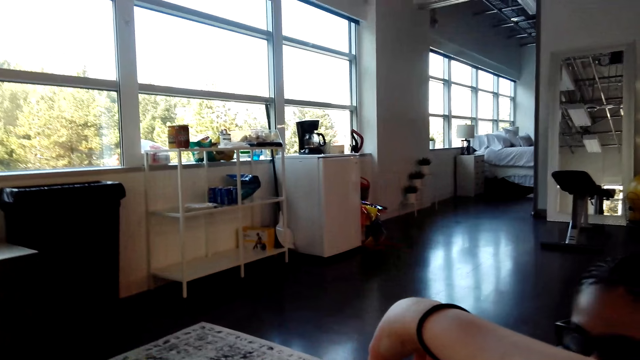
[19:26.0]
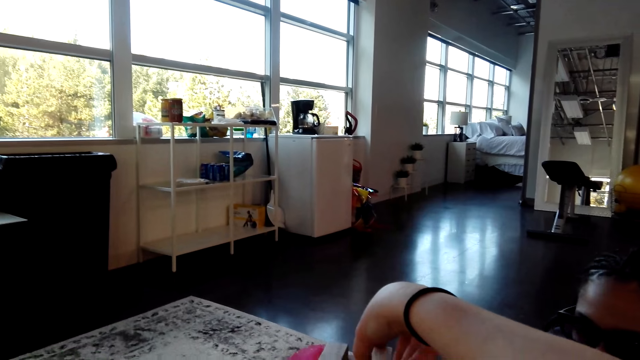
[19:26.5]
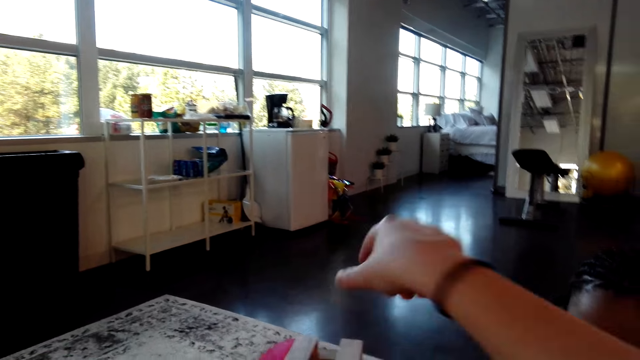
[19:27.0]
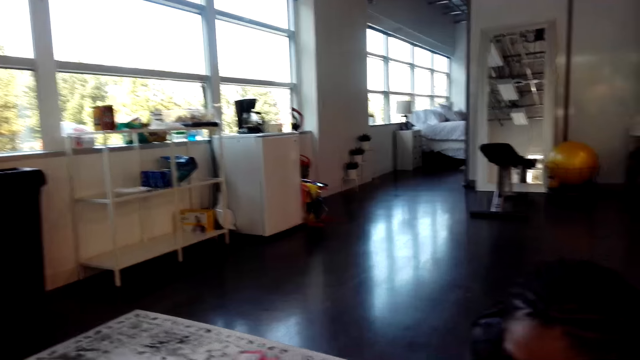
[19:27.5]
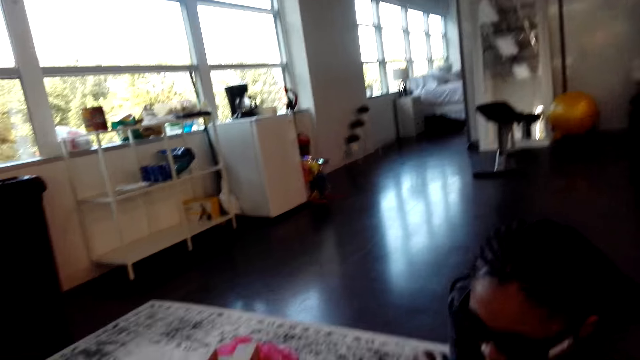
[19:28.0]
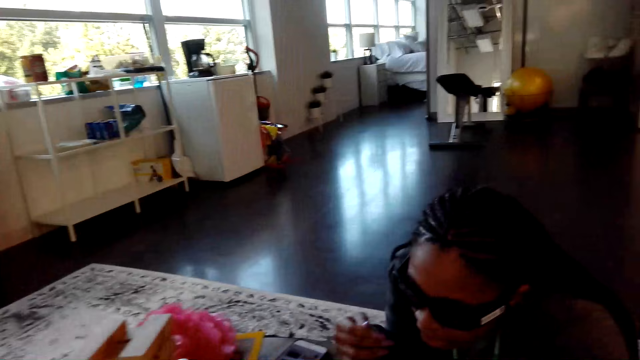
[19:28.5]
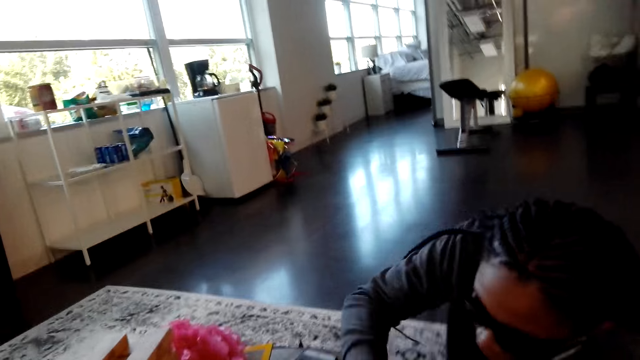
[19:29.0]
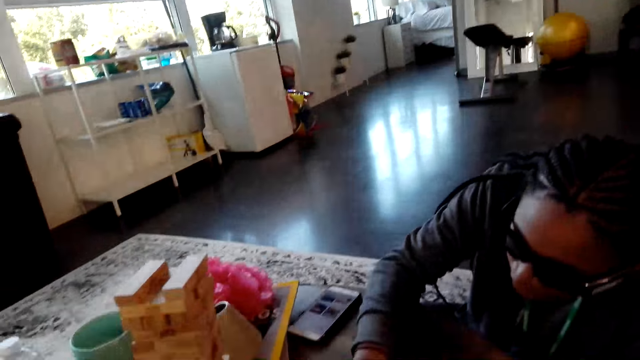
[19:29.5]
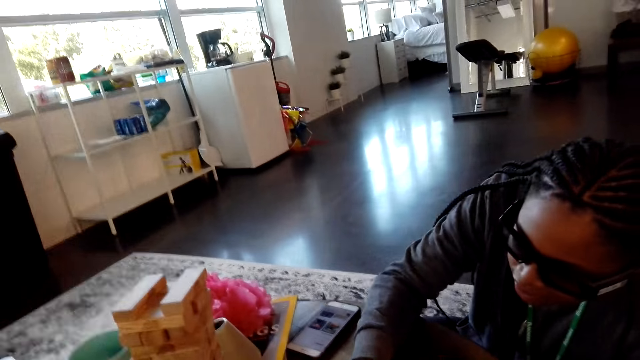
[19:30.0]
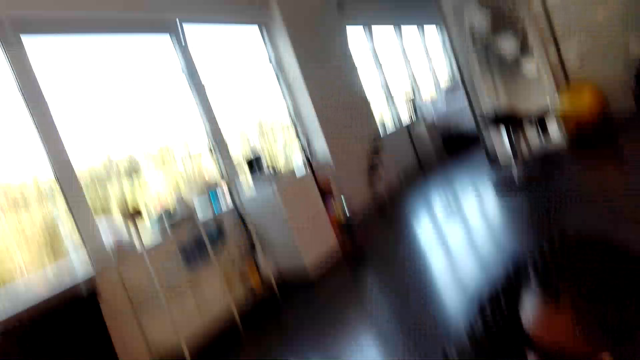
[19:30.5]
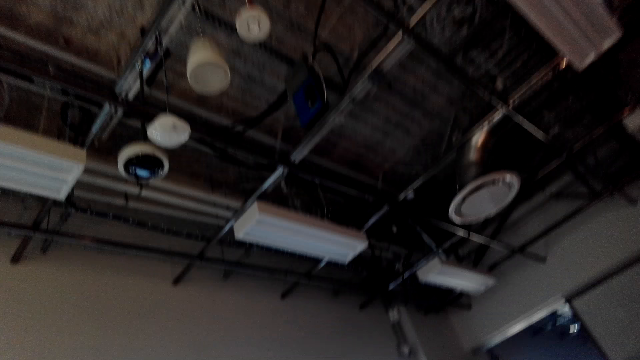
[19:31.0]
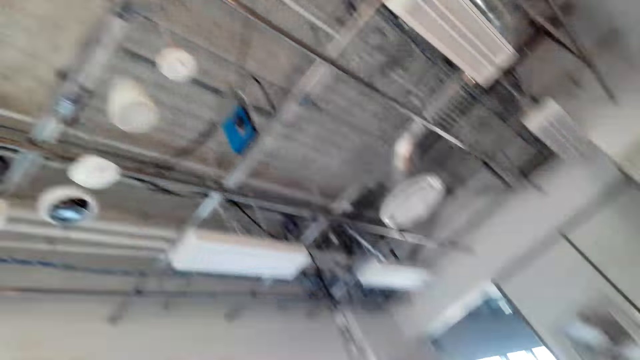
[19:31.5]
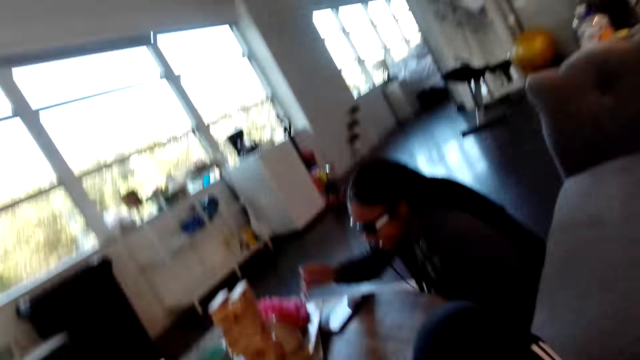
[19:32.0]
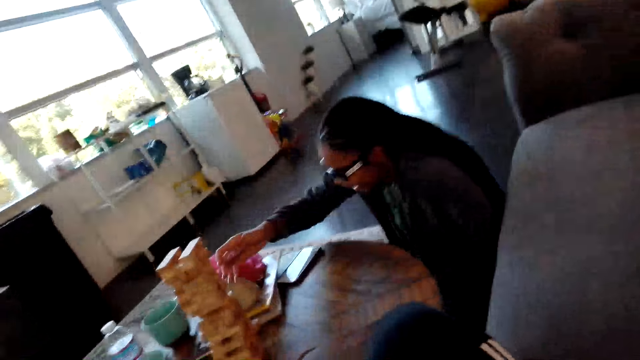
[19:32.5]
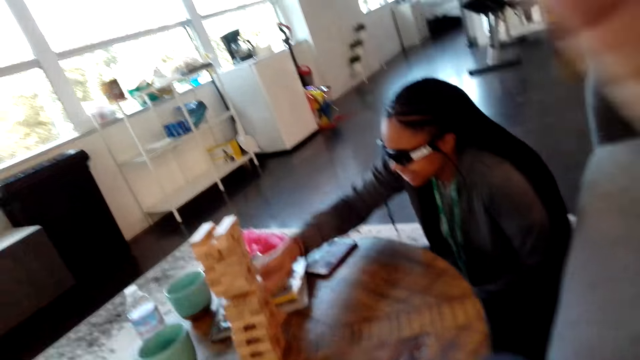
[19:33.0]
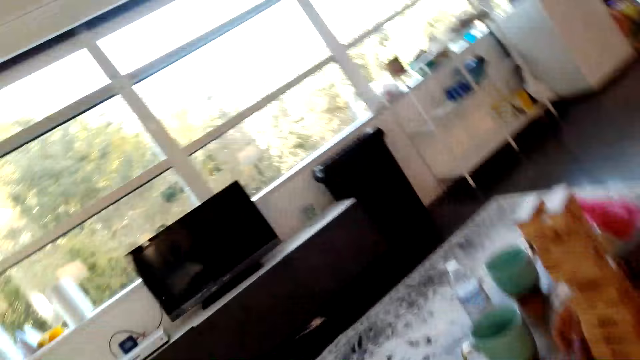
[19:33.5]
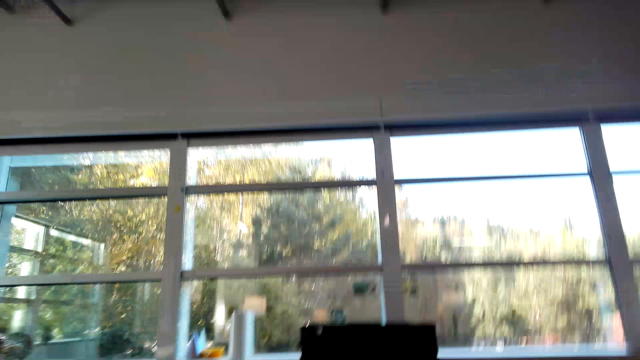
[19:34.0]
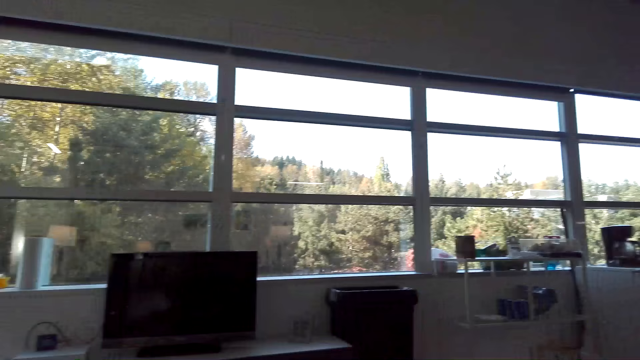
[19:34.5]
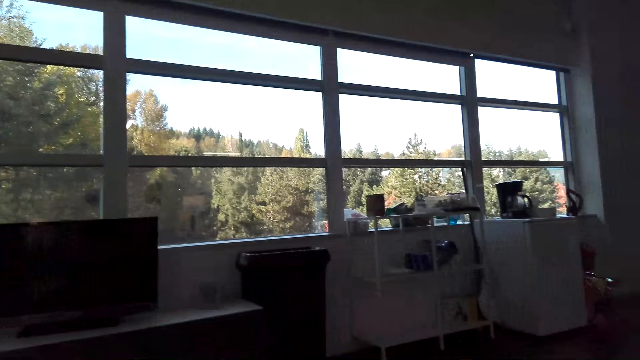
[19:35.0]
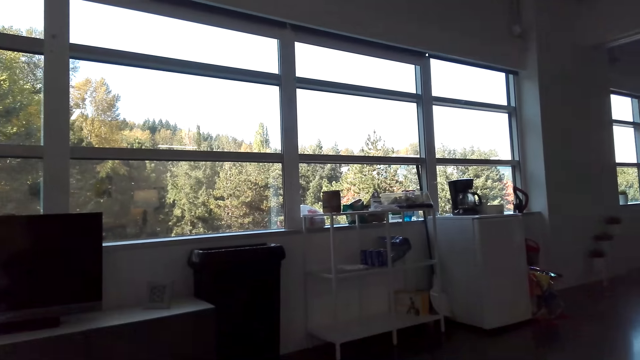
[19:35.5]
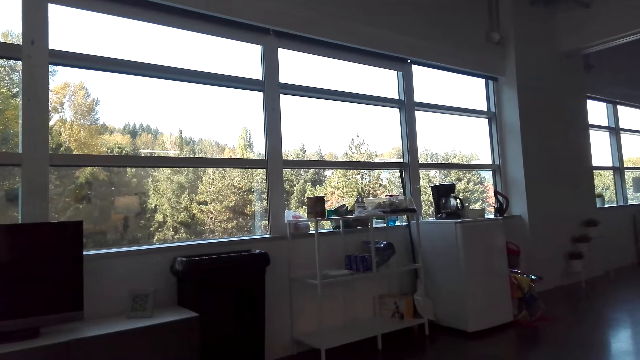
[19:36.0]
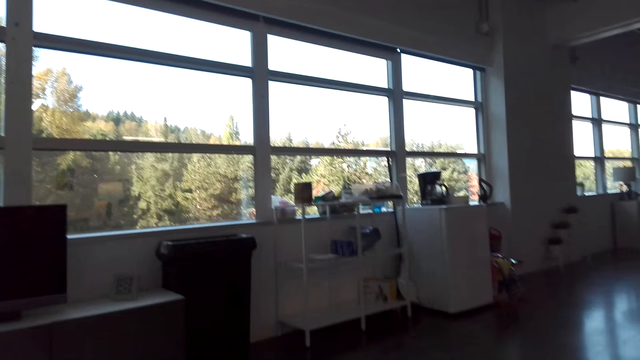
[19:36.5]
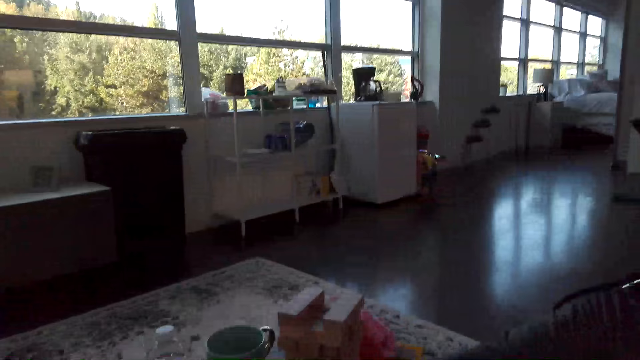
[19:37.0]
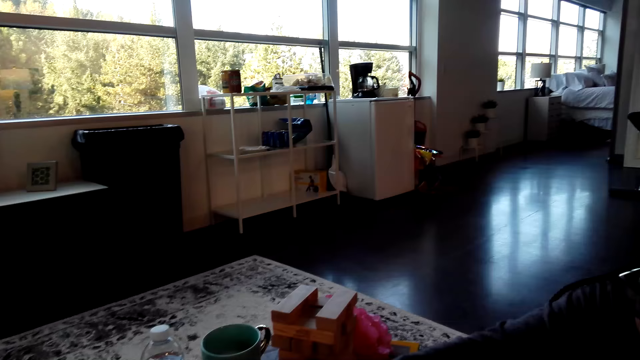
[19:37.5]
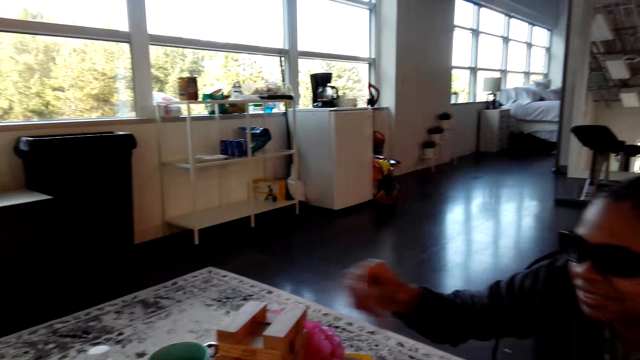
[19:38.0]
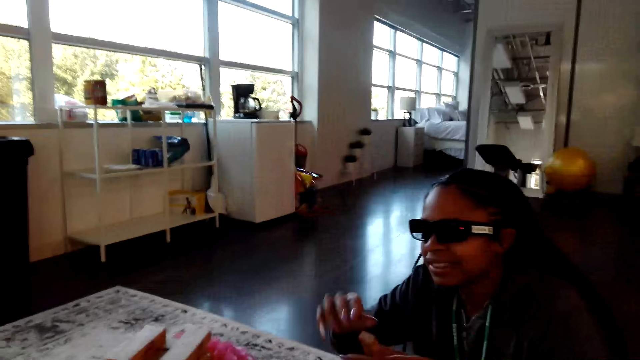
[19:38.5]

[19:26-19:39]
The camera wearer places a block on the tower. They lift their hand and look around. A woman removes a block. The woman plays the tumbling tower game. The camera wearer looks around the house.

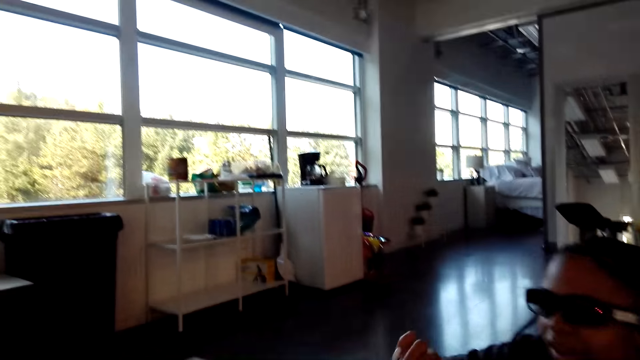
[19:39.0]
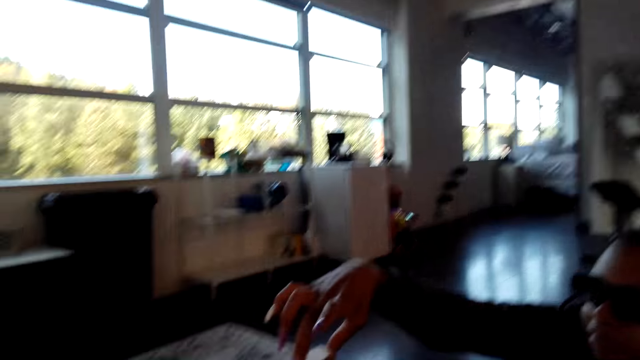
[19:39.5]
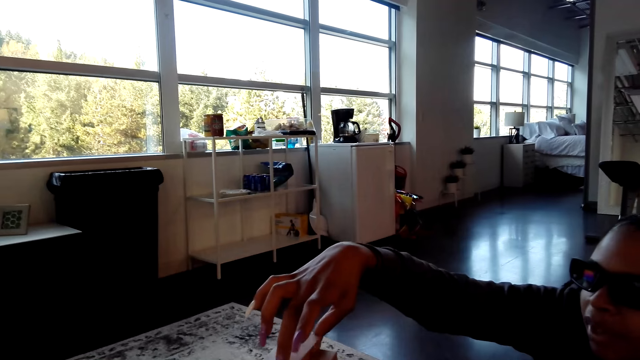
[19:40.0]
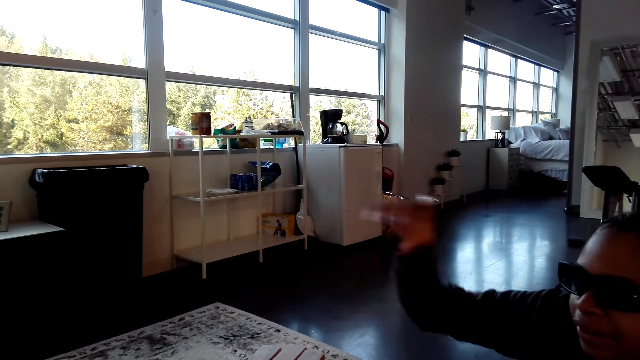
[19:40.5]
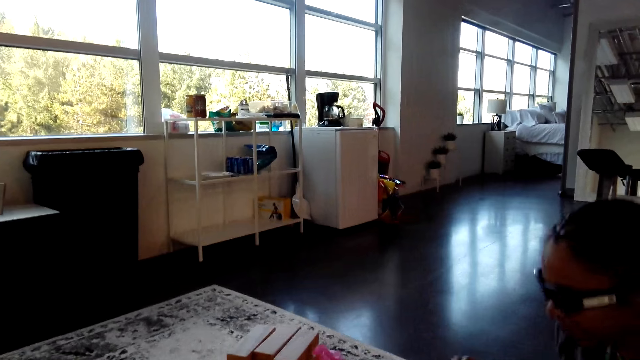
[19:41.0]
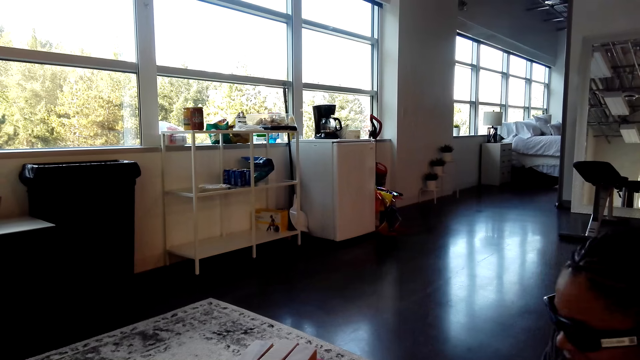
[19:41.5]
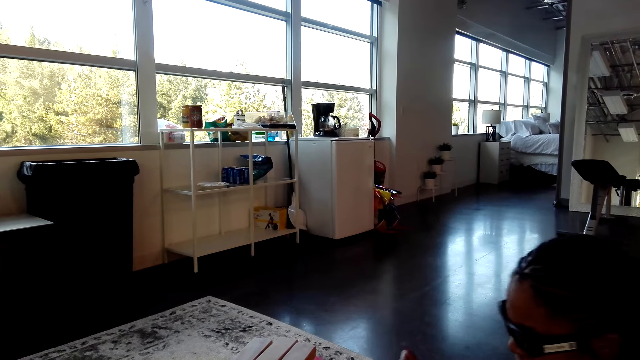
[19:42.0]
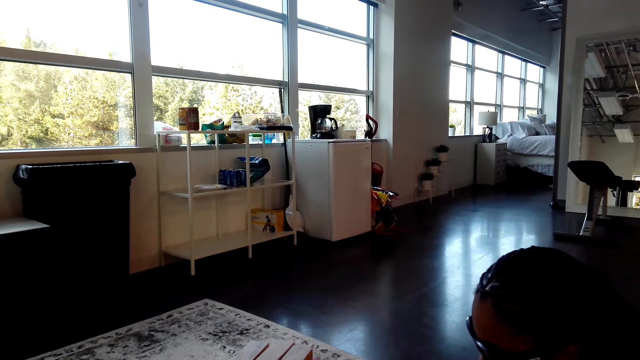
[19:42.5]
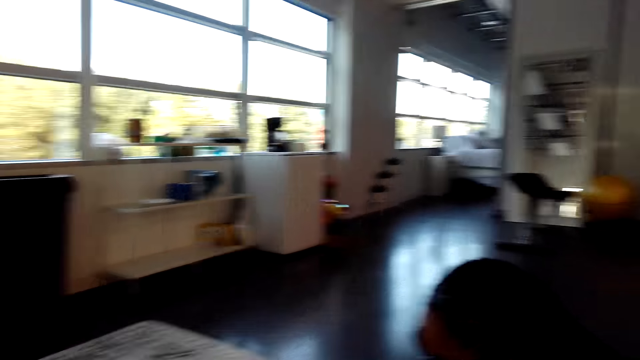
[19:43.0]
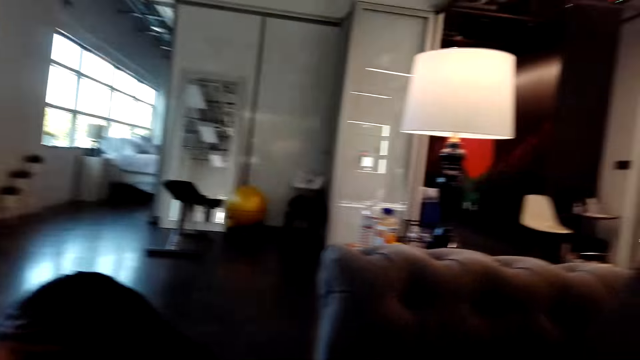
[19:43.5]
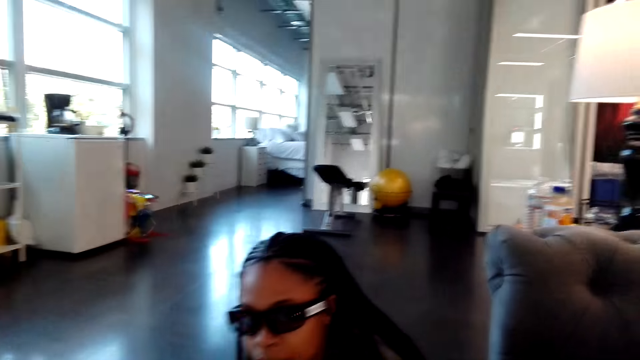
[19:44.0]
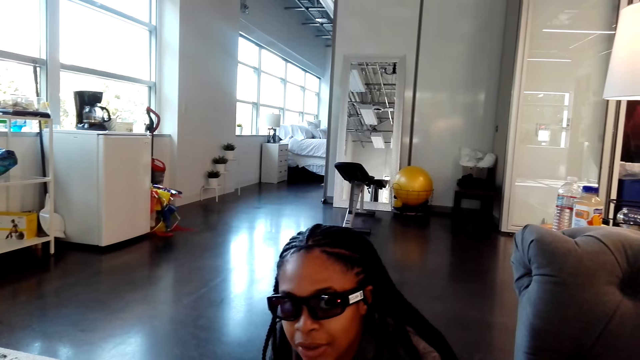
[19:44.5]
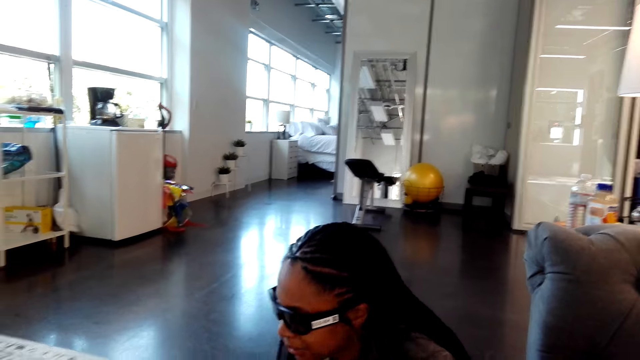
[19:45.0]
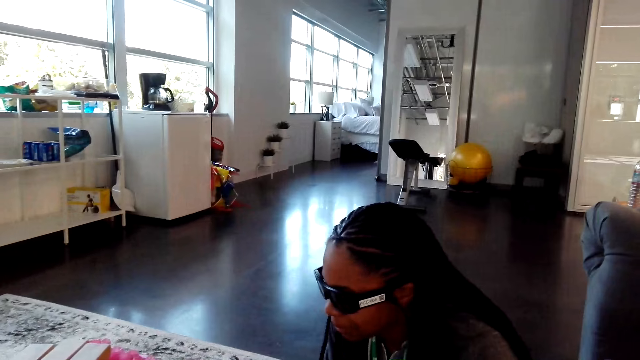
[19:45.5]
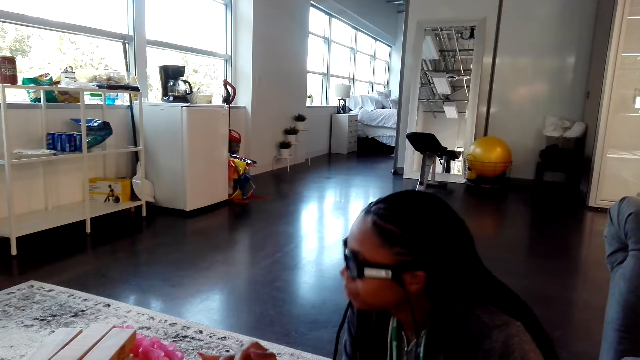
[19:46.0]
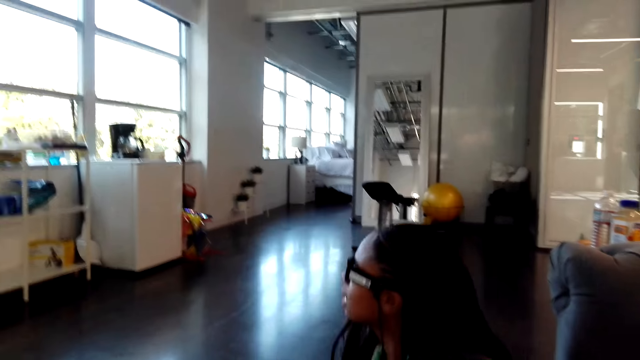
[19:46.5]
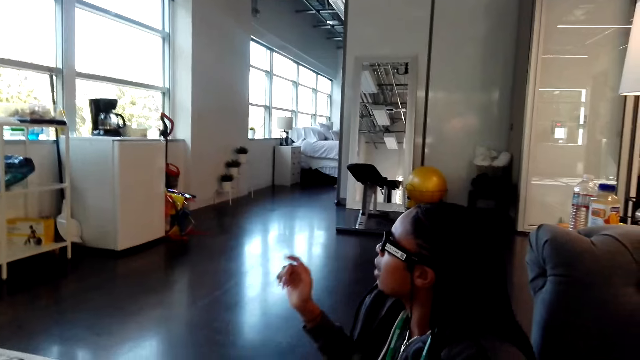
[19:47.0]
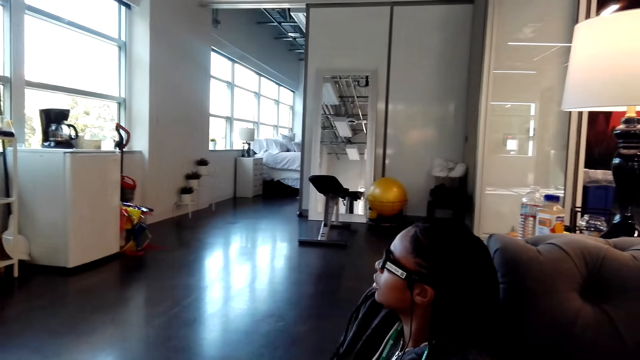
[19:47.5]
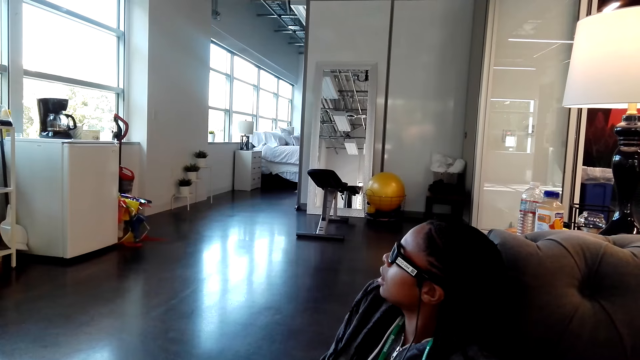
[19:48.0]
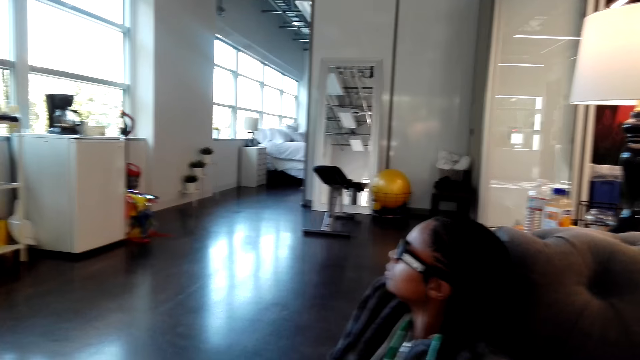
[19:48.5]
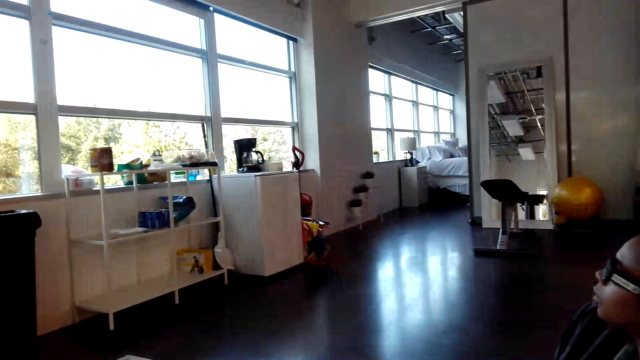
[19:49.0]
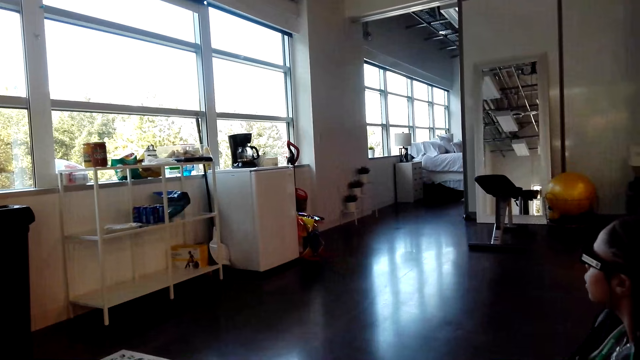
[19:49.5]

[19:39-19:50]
The woman places a block on the tower. She lifts her hand. The camera wearer looks around the house. They look at the woman. The woman dialogues with the camera wearer.
